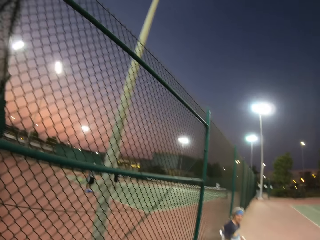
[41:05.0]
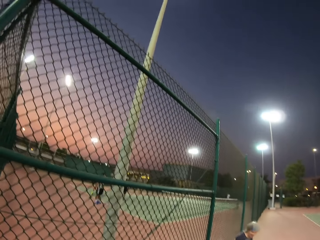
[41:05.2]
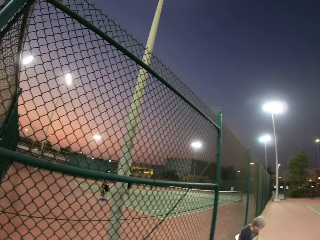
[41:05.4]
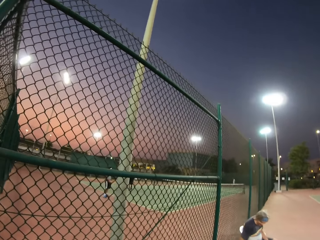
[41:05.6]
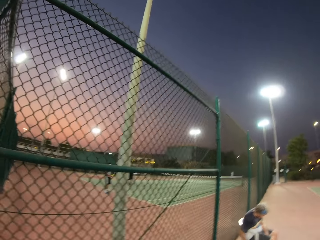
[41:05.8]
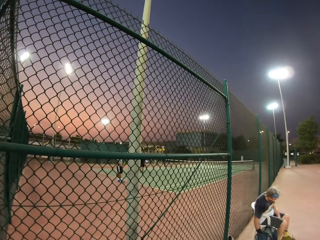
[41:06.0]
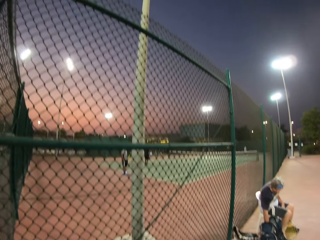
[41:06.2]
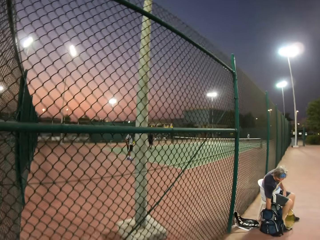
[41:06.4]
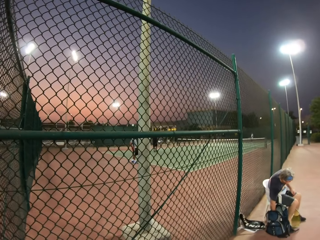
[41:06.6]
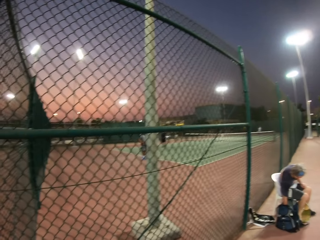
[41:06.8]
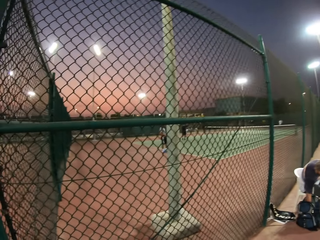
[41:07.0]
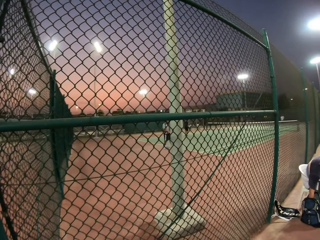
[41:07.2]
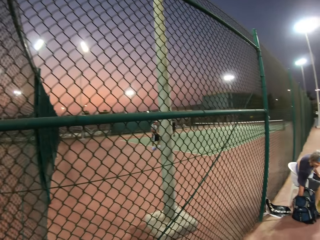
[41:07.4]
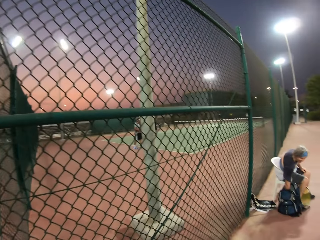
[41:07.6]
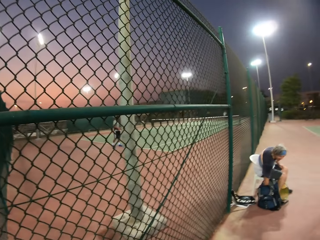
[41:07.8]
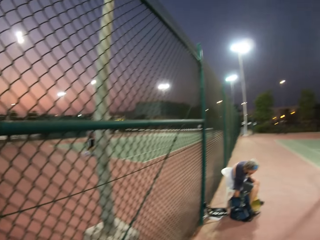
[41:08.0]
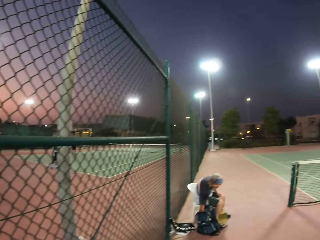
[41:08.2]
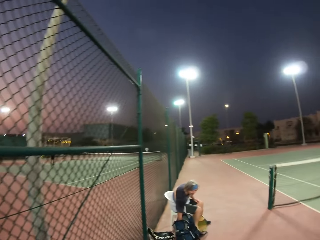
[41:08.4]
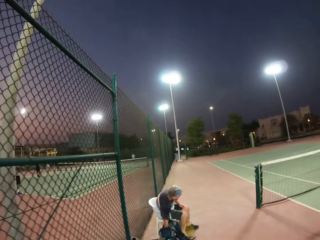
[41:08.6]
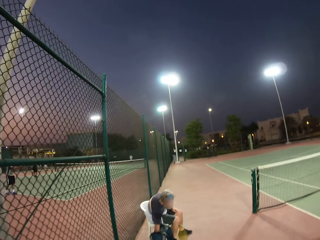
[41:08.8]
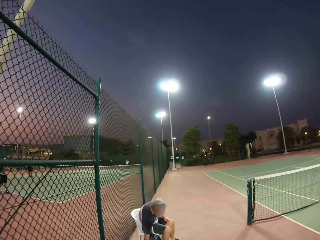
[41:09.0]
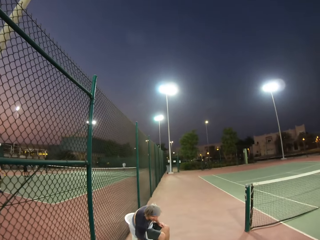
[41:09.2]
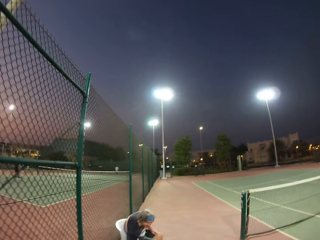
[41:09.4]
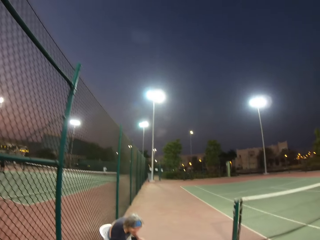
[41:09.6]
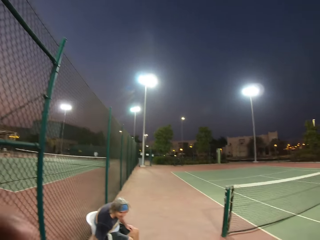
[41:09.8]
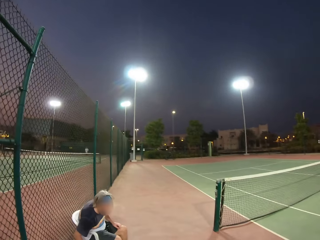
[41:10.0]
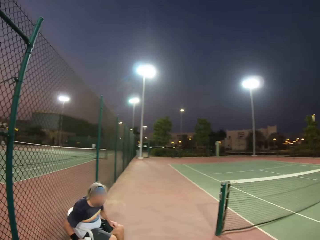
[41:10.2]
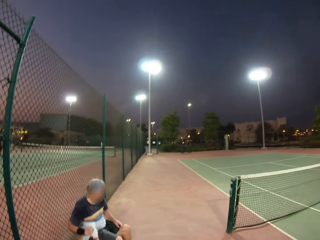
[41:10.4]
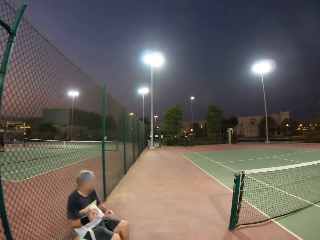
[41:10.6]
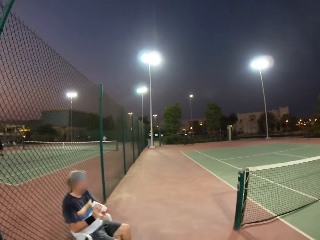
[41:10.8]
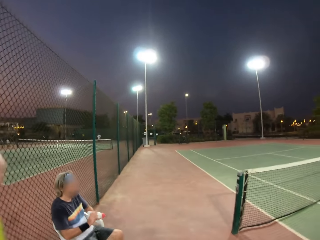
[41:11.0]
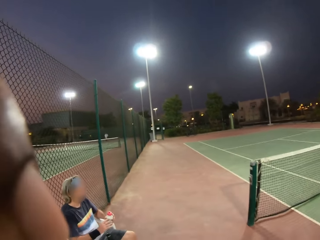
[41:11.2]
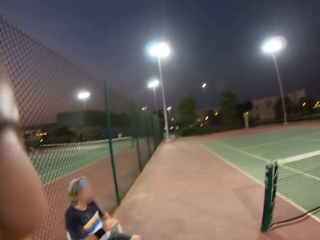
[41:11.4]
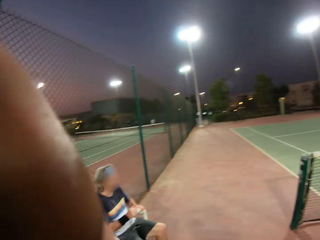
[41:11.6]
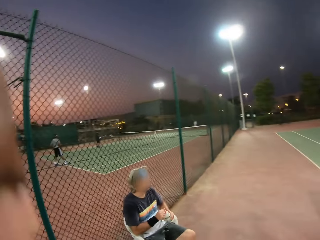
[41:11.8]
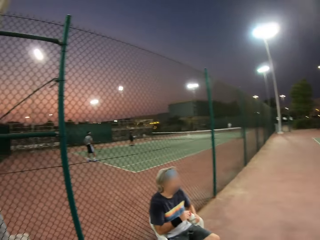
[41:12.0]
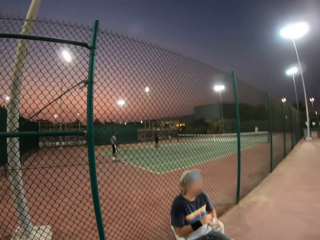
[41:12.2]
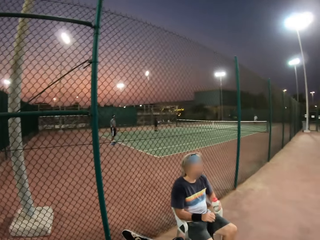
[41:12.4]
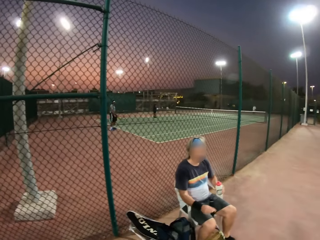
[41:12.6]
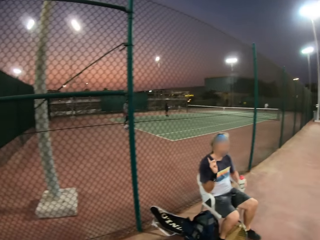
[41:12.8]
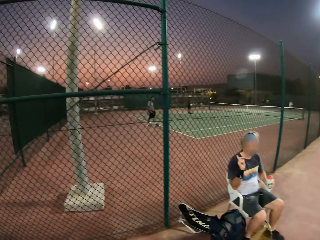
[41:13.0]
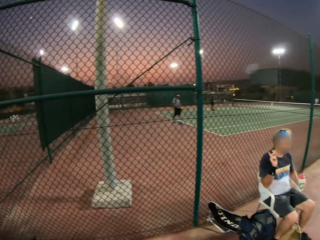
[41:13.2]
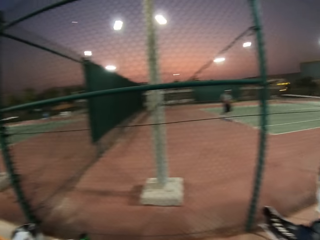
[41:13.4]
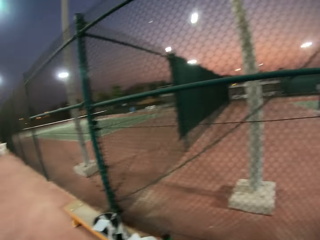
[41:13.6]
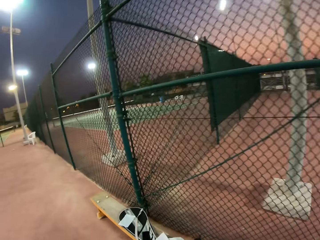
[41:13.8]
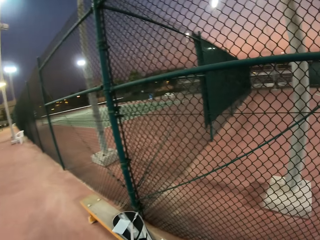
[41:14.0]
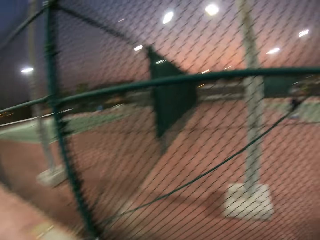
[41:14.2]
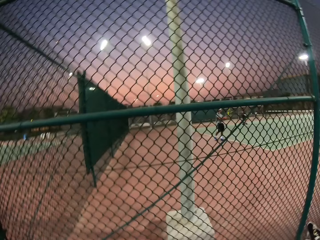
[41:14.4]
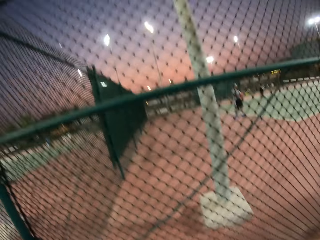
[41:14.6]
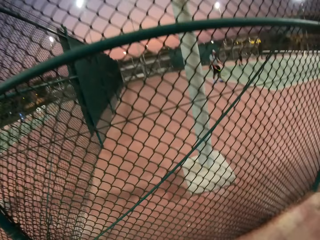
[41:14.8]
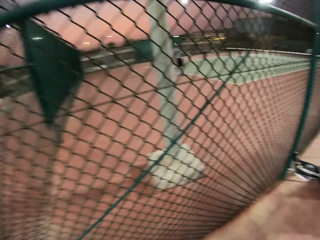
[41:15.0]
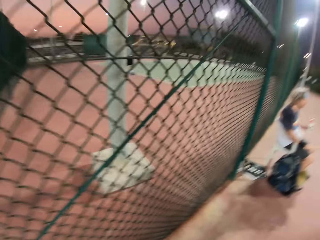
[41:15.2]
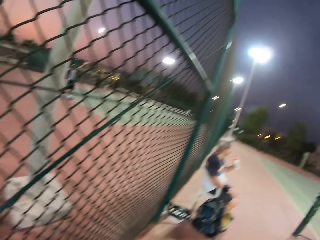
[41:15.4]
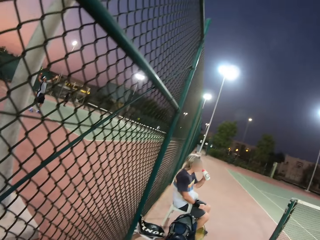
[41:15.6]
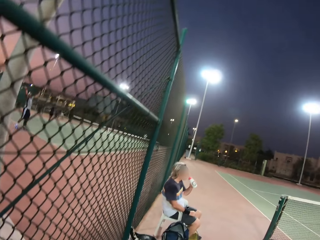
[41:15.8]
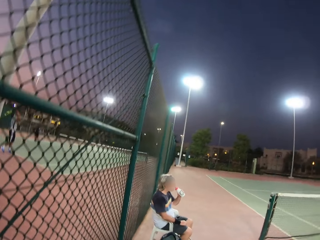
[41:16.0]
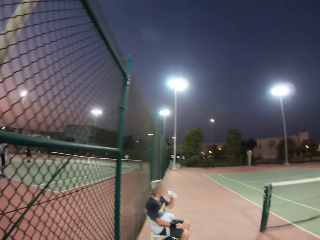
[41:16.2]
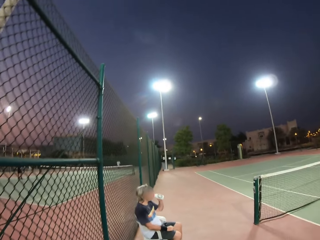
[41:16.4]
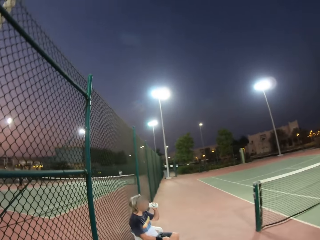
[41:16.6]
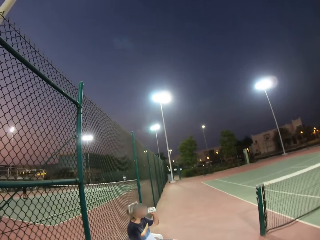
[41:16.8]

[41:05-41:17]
The camera wearer walks toward a person.

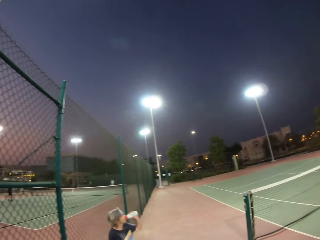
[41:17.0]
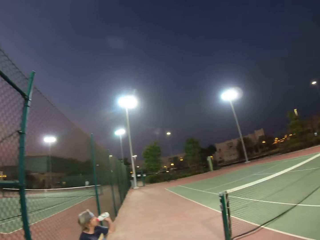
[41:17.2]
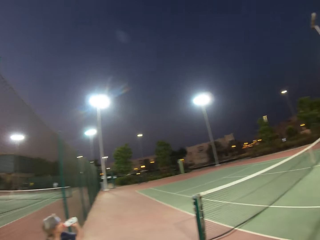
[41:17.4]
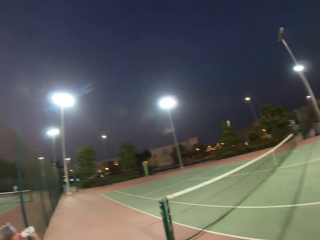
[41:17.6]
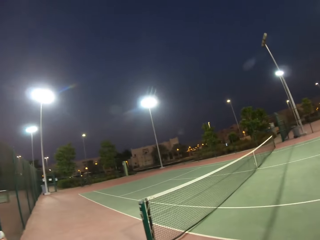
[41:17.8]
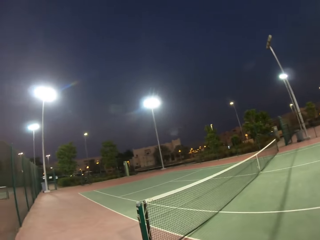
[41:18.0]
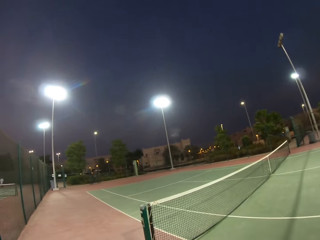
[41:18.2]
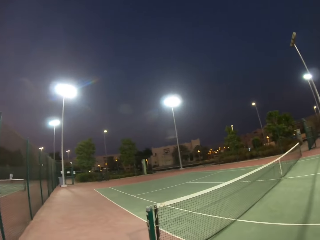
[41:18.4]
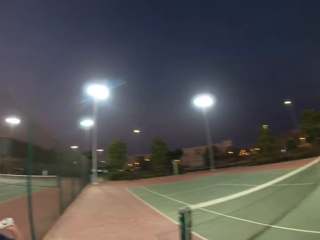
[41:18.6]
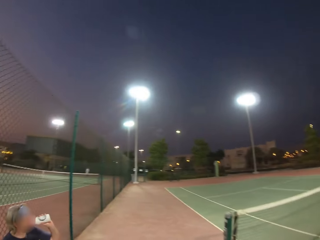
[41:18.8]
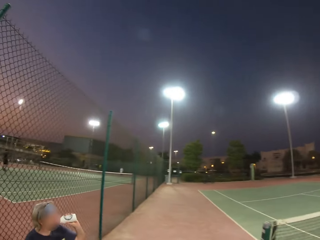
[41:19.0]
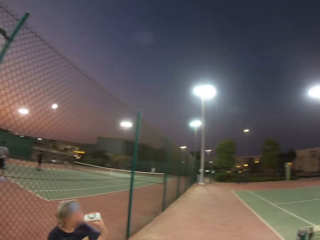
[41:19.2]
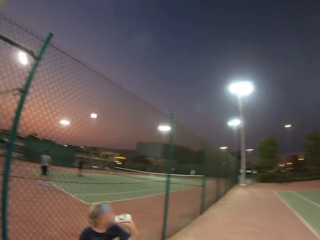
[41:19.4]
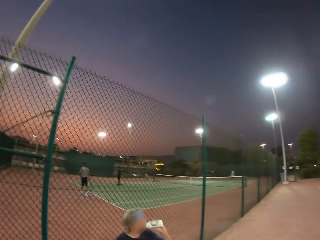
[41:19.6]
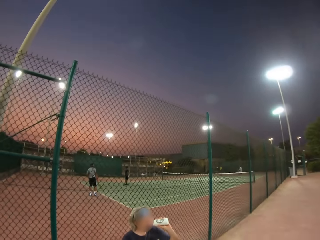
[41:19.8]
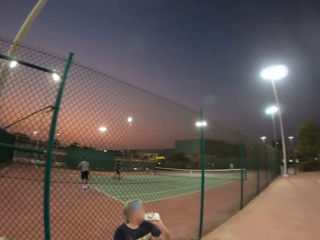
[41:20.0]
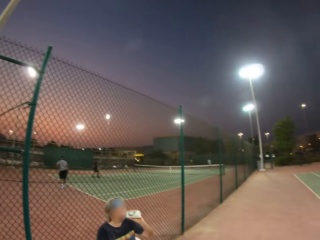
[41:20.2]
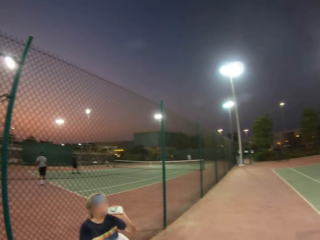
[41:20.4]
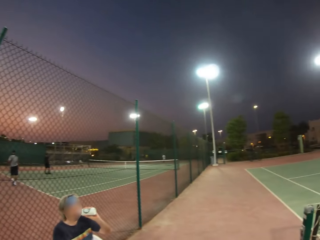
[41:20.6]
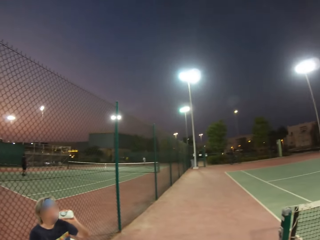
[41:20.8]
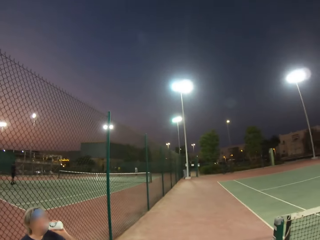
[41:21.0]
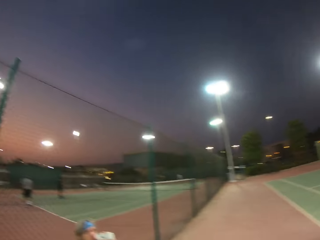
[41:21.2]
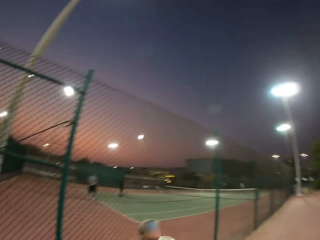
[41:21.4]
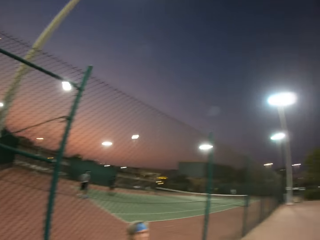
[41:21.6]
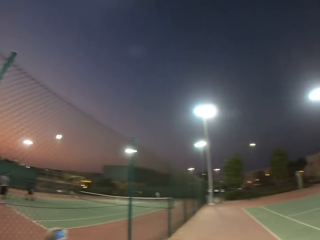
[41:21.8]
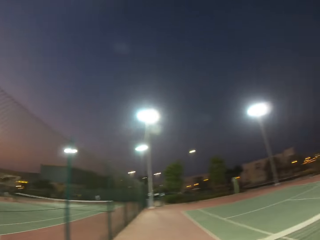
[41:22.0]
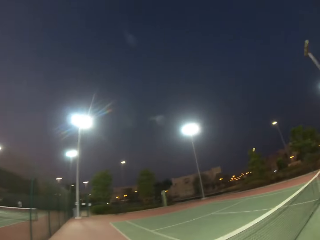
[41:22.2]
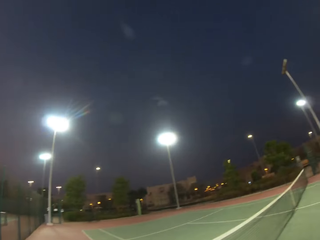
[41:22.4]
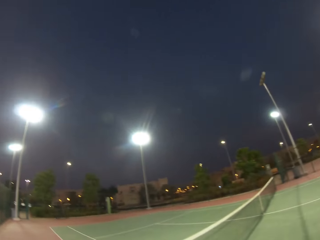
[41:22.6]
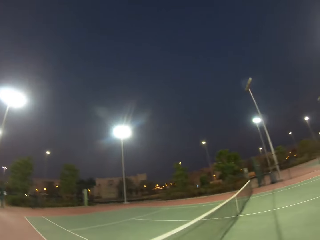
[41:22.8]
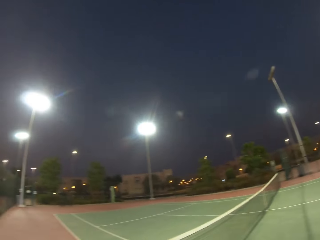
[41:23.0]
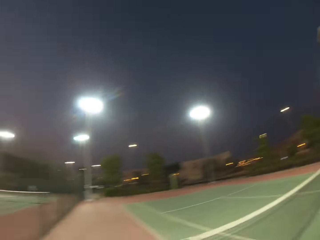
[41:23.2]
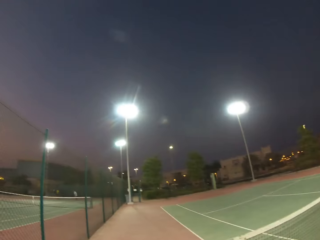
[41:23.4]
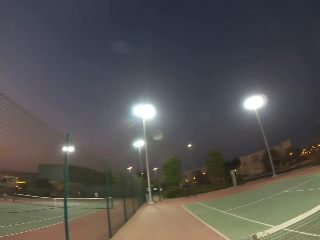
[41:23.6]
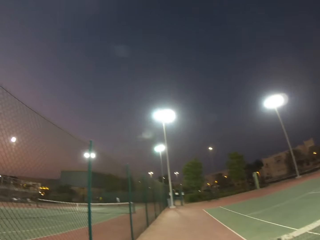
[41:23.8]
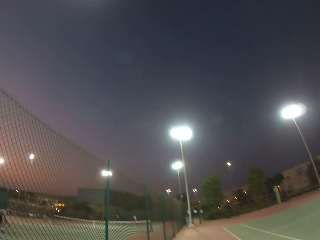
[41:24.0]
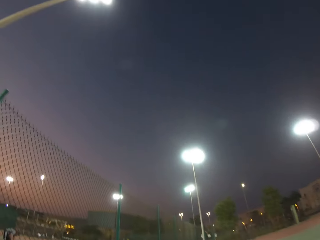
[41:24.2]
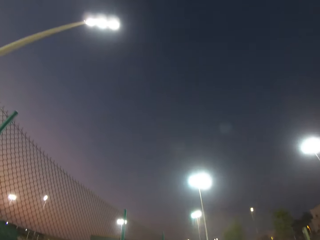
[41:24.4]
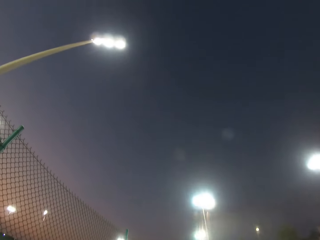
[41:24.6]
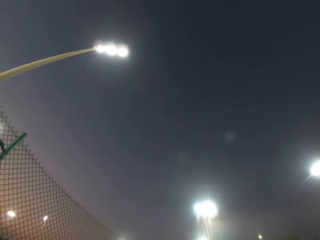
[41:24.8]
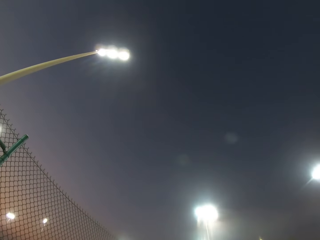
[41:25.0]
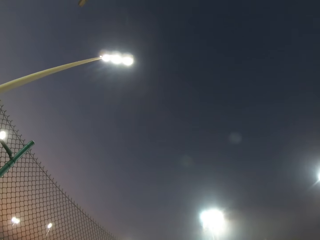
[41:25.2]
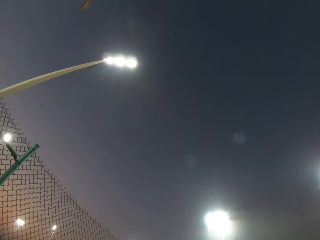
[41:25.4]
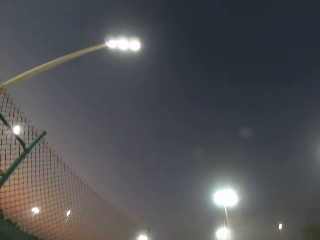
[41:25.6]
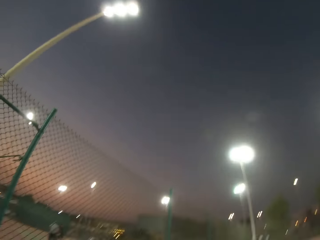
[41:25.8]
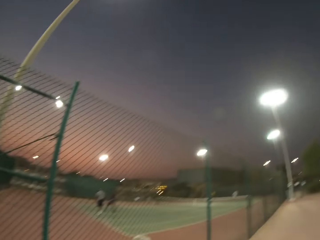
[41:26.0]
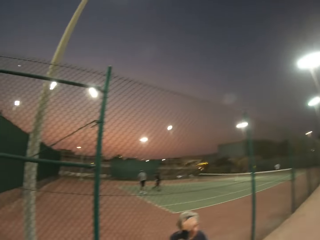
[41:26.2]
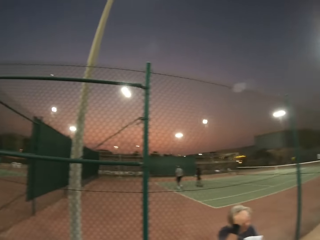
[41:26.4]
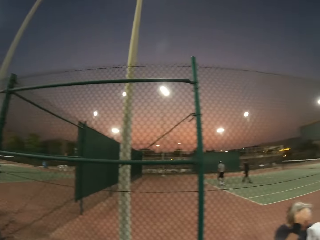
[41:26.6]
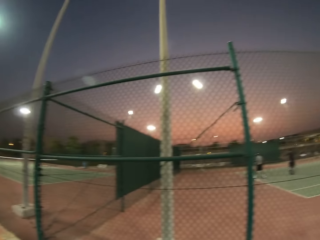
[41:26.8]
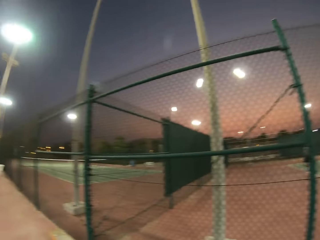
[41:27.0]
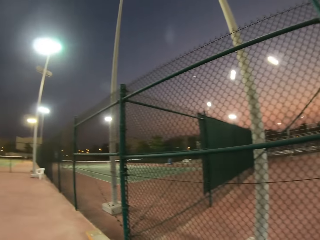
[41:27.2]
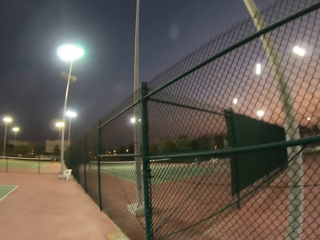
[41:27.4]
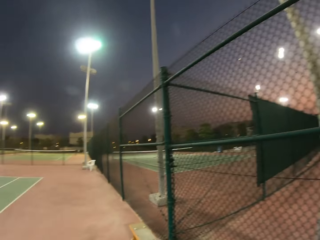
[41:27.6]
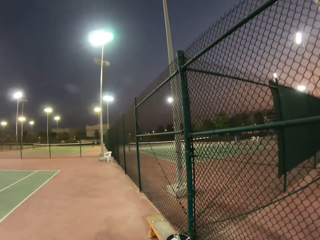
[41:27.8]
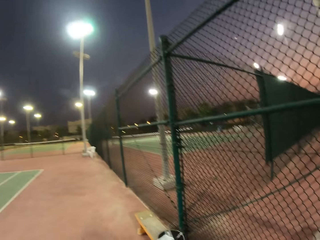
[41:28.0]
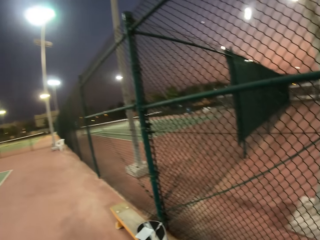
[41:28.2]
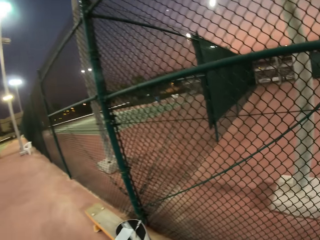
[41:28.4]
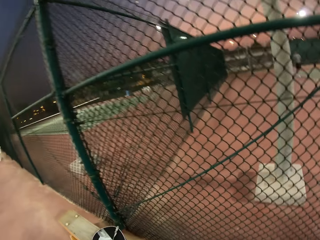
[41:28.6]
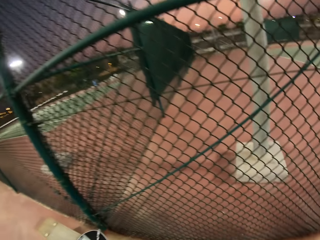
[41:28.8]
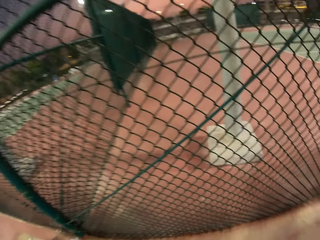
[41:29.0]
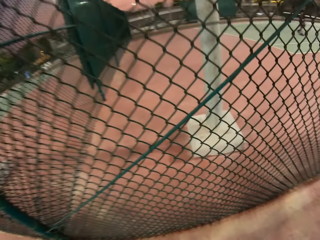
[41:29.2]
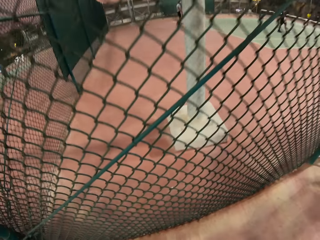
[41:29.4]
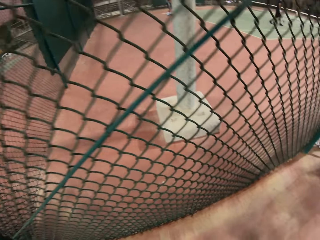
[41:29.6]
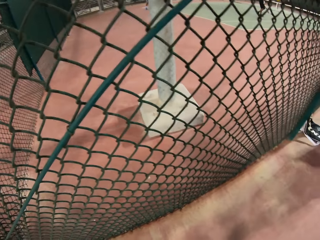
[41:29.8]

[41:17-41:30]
The camera wearer looks around.
